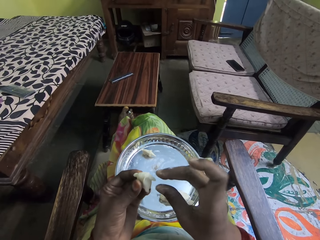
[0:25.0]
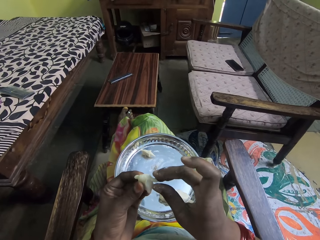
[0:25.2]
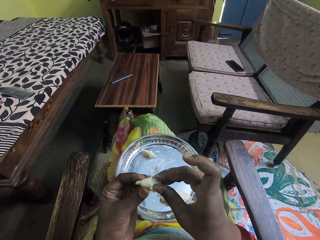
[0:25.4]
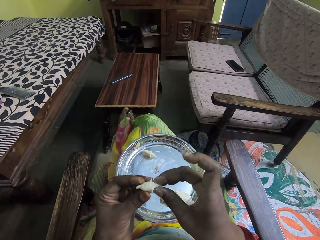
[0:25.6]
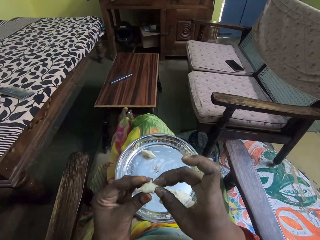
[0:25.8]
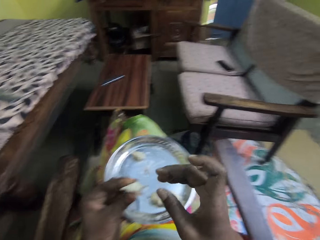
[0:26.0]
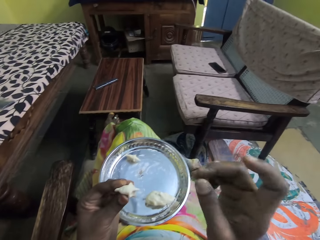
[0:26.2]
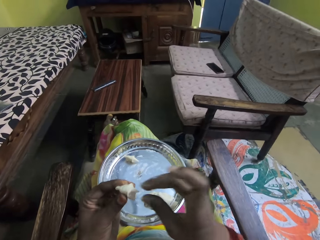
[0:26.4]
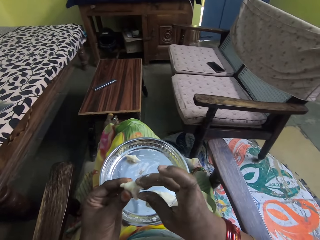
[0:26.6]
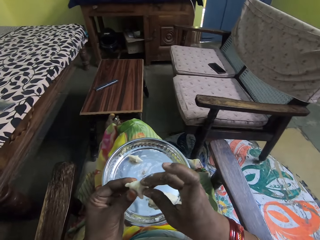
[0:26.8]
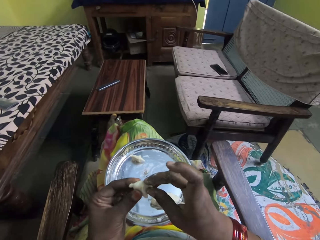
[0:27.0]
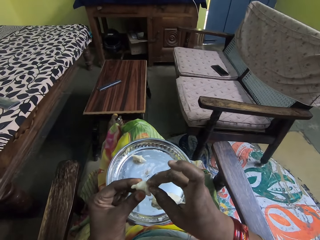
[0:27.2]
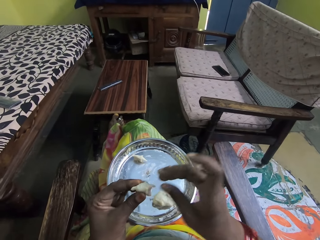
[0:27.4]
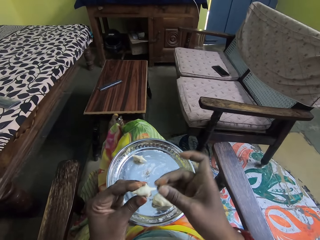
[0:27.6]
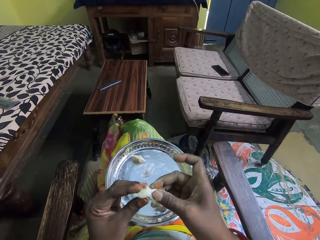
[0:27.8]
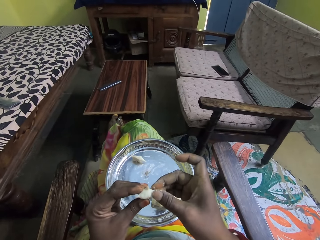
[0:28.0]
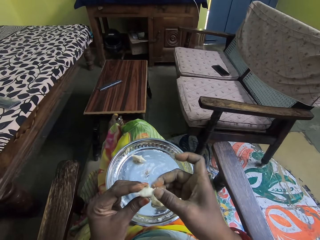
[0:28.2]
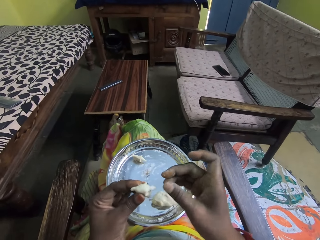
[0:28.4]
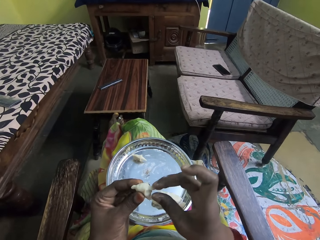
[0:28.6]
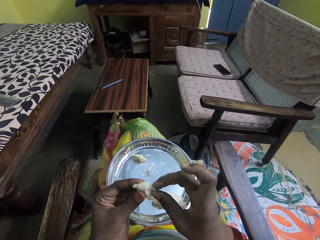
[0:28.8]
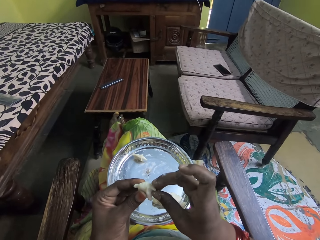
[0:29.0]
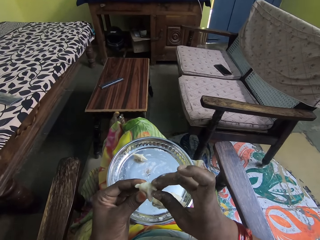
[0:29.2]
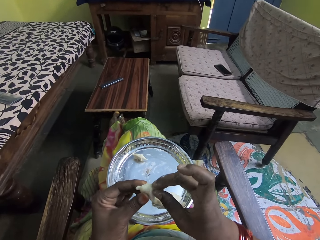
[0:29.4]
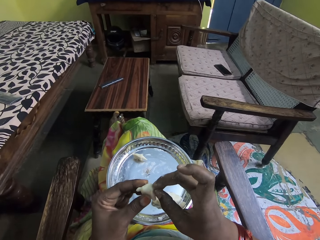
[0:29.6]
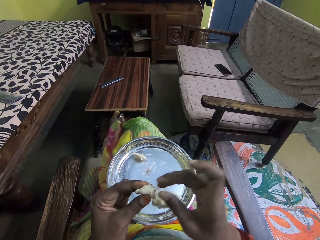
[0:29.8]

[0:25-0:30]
The camera wearer talks with someone in the background.

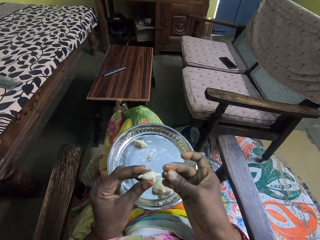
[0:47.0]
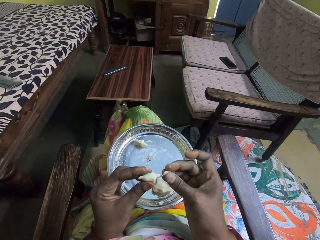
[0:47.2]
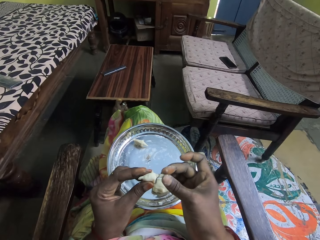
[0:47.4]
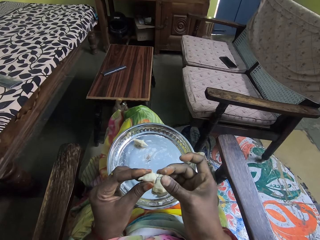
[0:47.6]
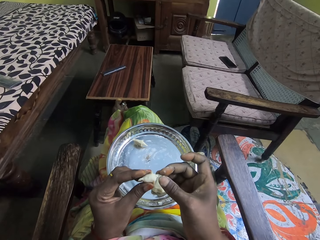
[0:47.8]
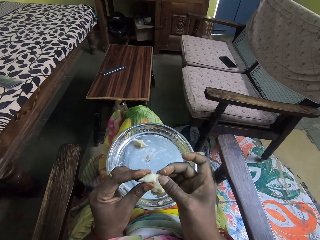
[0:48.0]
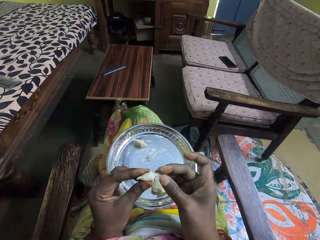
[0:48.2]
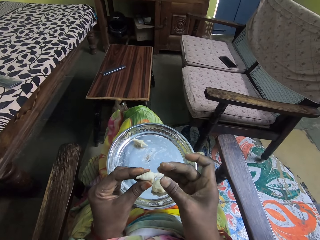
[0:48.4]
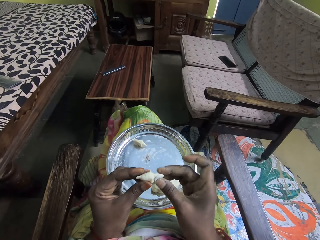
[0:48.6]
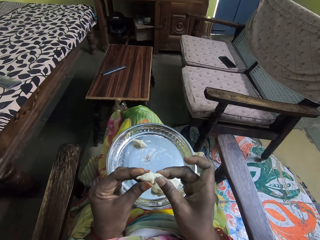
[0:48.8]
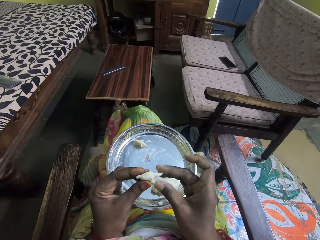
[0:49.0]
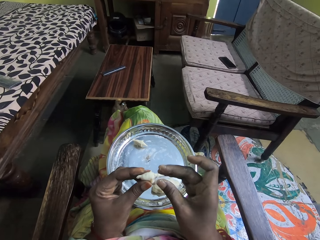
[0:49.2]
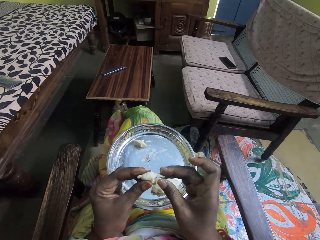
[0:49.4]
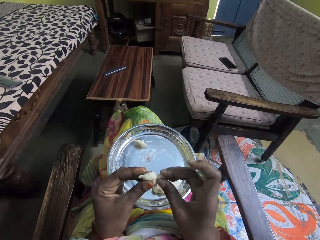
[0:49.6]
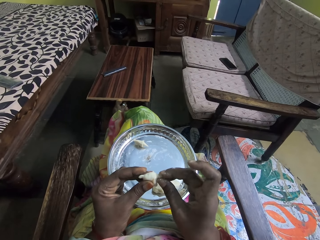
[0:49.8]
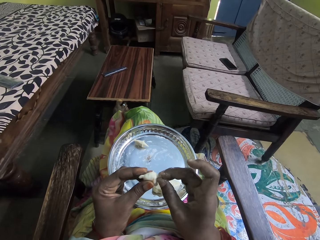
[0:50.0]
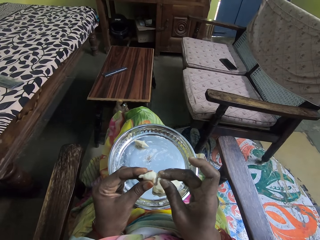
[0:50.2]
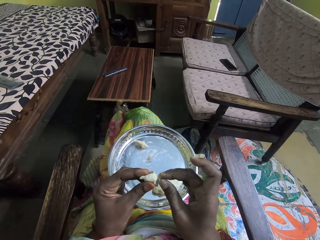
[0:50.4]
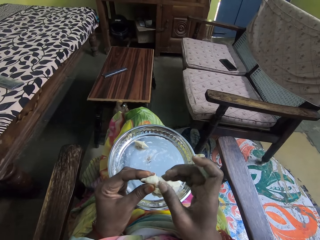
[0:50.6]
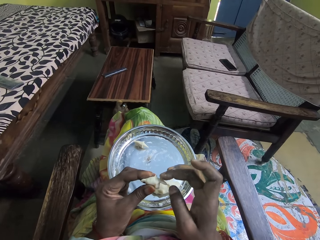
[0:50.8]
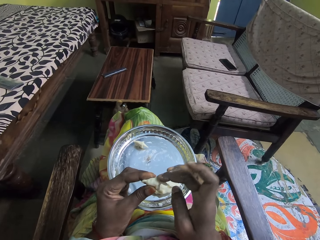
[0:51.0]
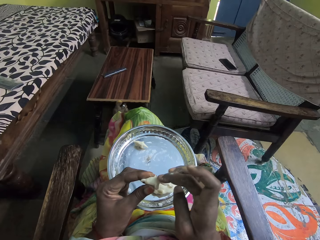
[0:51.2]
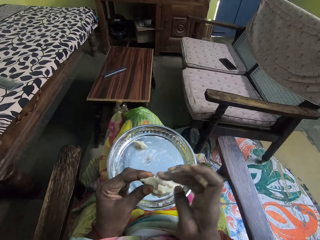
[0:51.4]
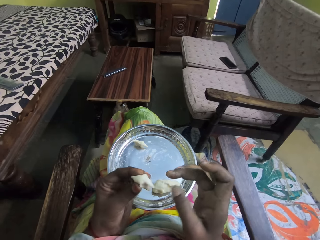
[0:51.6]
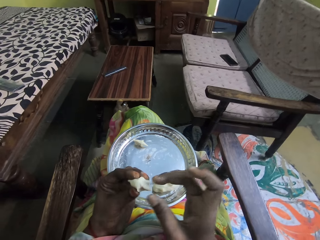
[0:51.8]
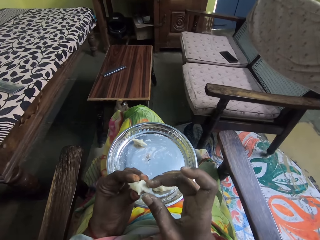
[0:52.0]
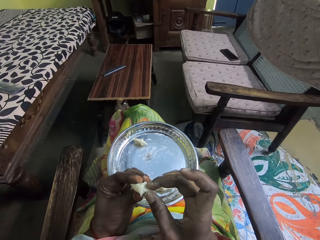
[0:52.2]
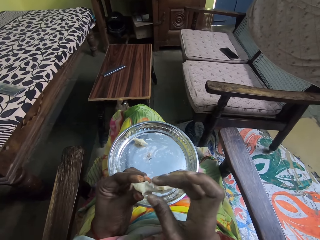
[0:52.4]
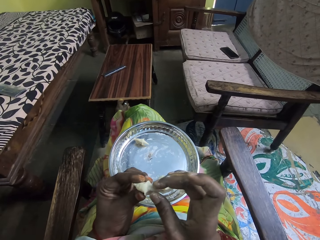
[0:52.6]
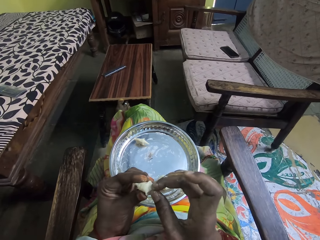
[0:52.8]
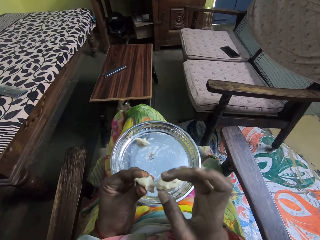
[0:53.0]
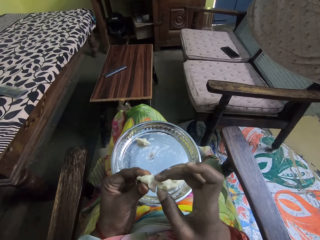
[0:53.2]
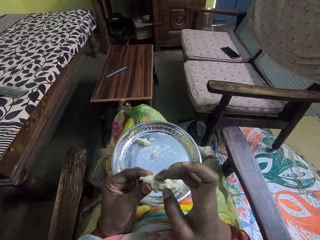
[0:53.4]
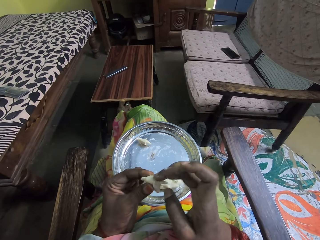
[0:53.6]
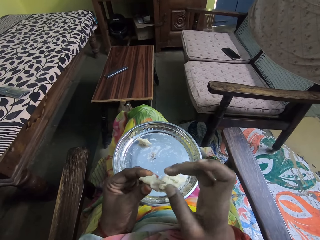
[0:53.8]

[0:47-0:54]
The camera wearer fixes the piece of dough to the rest. They mold with white modeling clay.

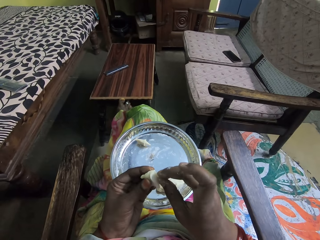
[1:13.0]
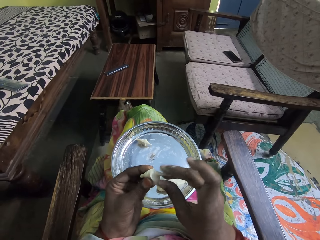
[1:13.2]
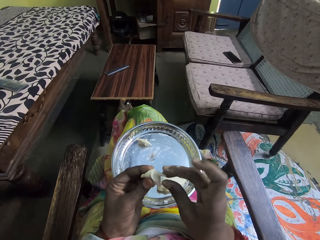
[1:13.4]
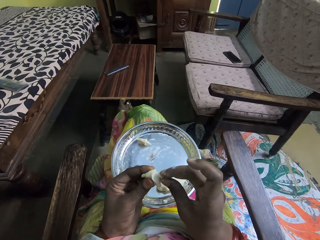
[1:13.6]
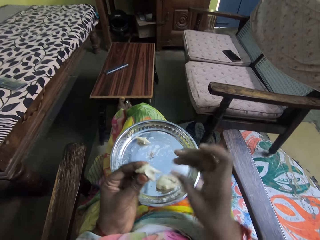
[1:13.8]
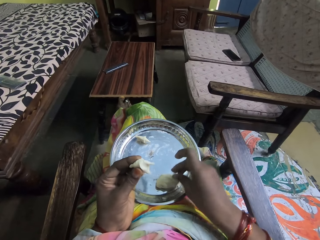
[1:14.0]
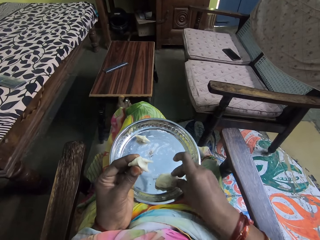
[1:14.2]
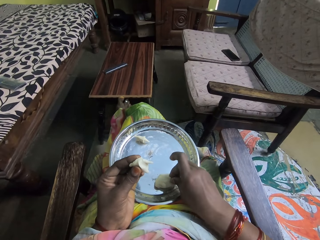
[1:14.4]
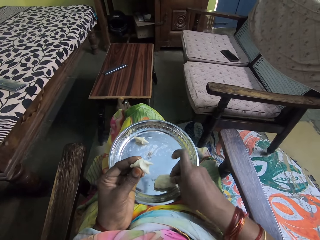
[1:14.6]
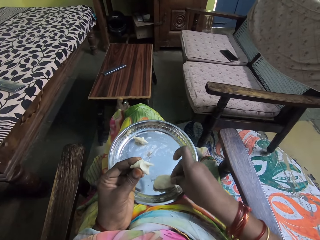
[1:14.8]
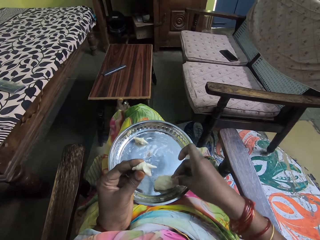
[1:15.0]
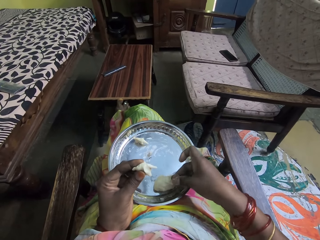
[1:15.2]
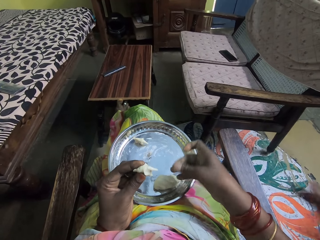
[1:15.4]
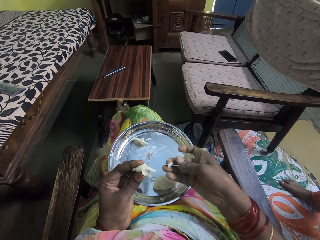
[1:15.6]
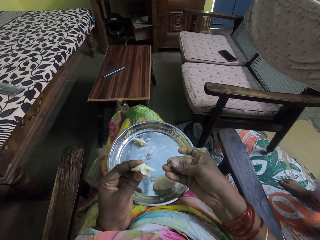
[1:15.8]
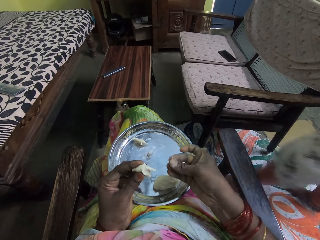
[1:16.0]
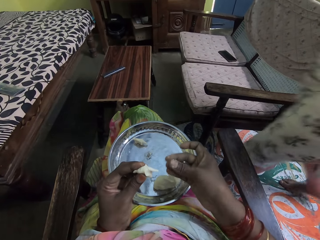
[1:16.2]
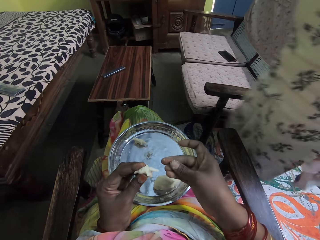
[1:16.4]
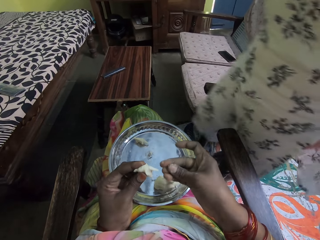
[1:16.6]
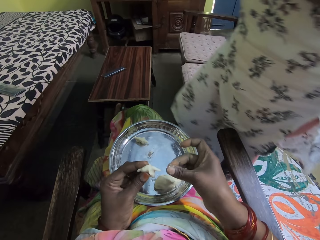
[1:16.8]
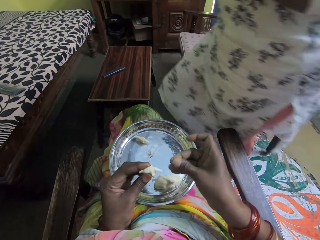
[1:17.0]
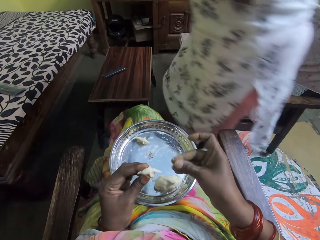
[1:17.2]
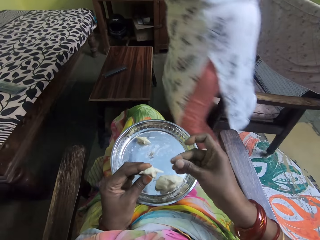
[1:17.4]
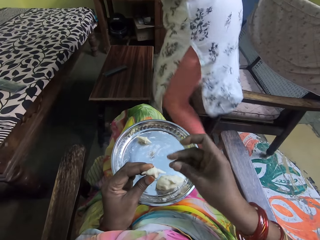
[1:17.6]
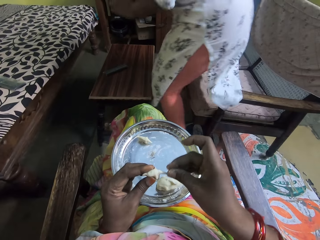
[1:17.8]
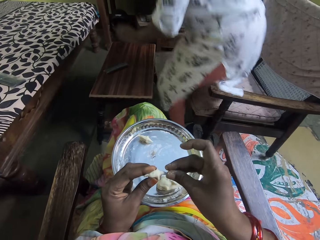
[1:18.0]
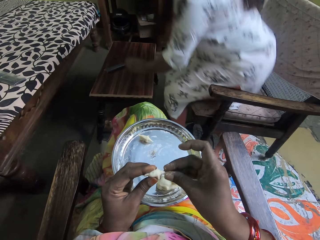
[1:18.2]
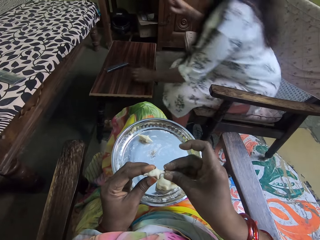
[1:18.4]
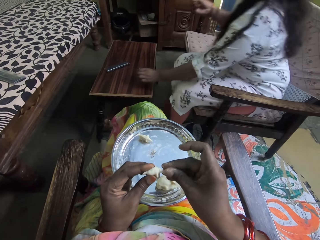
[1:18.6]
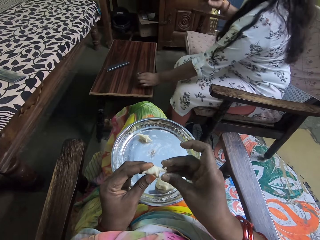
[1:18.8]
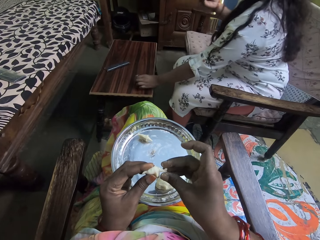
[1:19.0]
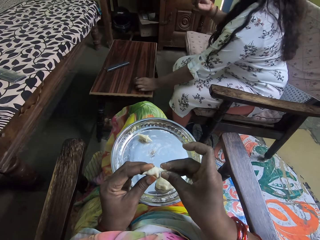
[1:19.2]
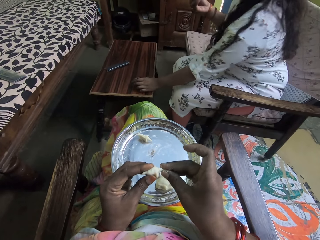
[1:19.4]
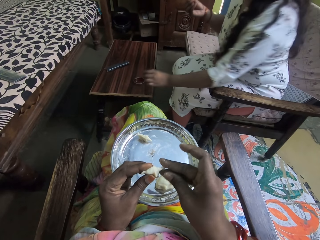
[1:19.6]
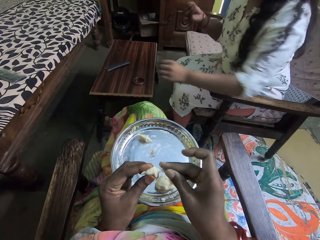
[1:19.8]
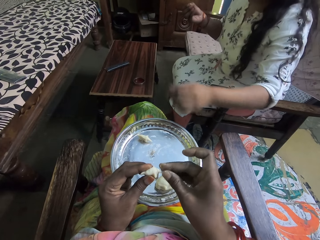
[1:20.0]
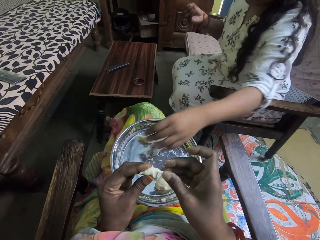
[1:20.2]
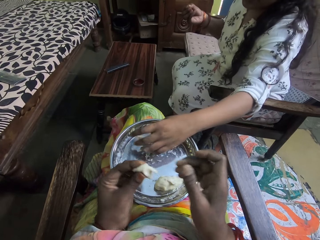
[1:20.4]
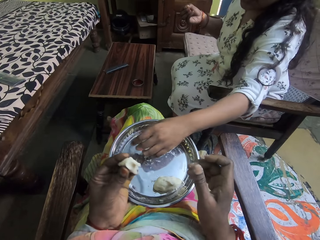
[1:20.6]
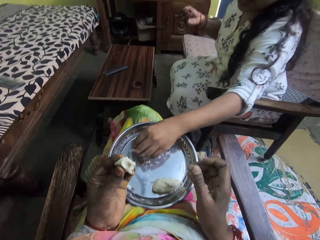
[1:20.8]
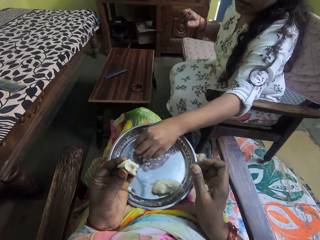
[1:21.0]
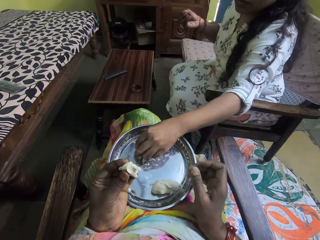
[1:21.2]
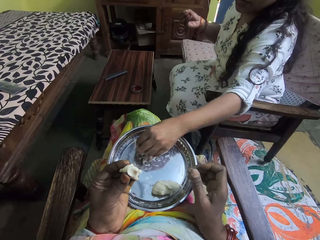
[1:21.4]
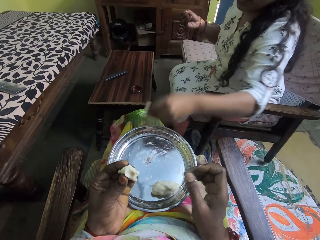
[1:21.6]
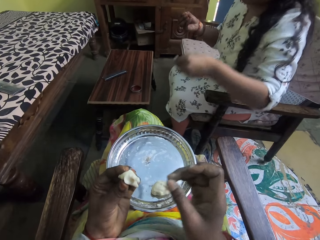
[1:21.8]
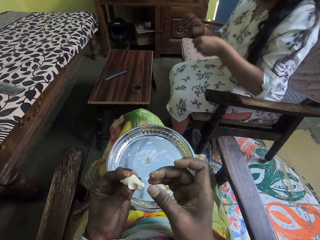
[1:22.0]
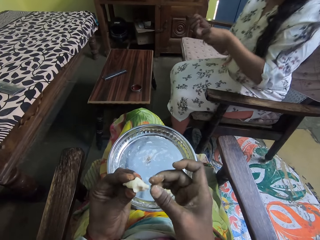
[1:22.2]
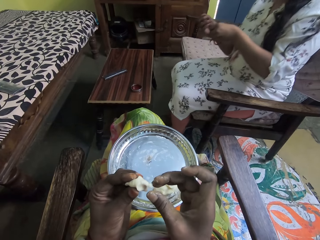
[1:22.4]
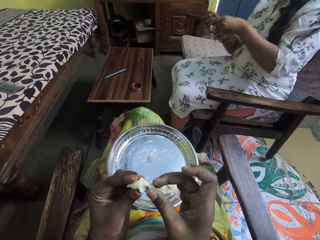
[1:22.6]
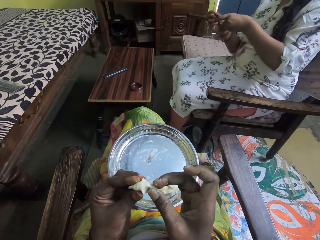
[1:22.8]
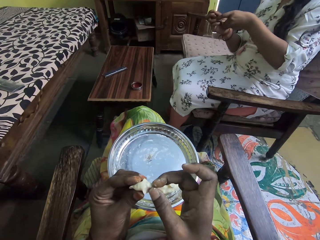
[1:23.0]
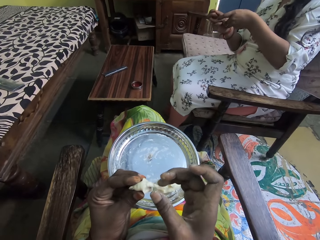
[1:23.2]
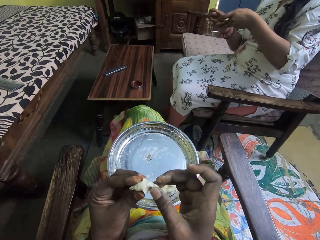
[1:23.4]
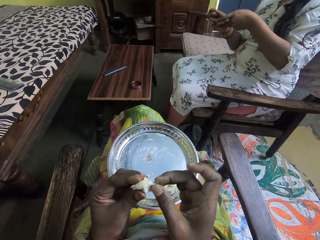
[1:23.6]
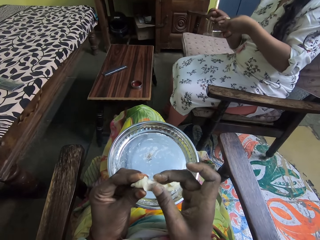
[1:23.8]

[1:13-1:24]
The camera wearer takes a small portion of modeling clay. They mold with white modeling clay.
